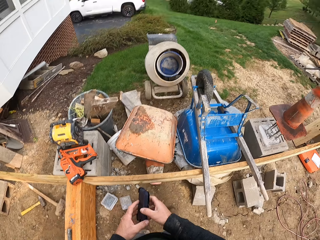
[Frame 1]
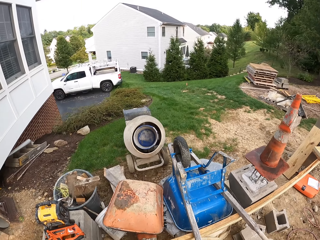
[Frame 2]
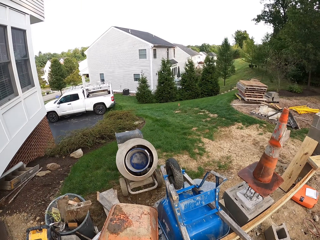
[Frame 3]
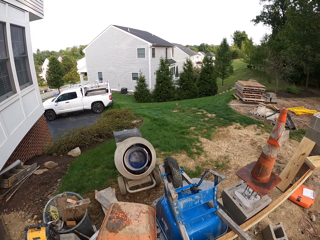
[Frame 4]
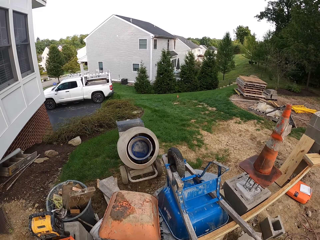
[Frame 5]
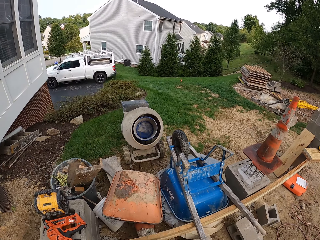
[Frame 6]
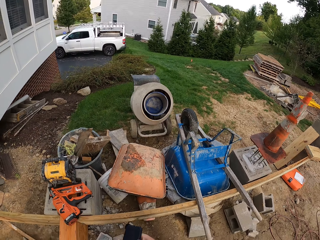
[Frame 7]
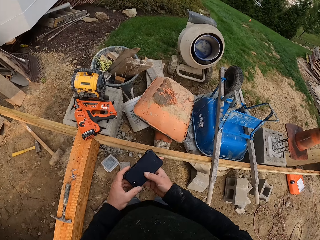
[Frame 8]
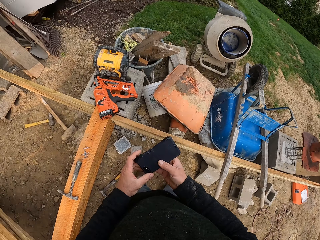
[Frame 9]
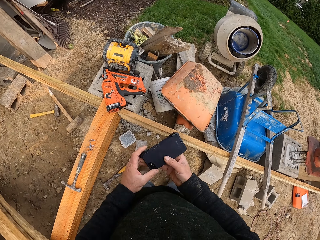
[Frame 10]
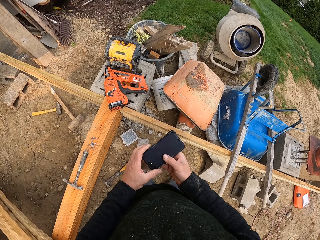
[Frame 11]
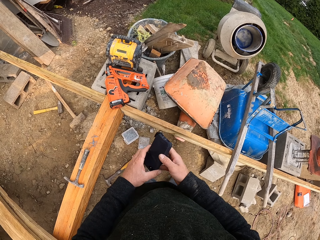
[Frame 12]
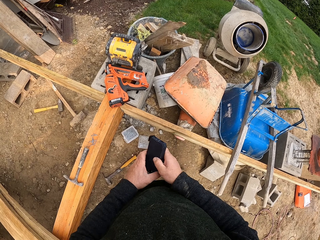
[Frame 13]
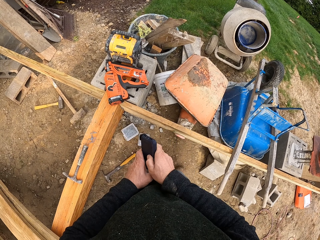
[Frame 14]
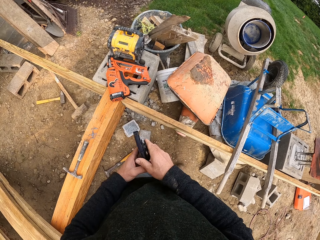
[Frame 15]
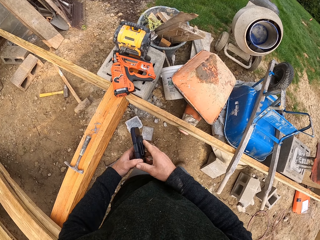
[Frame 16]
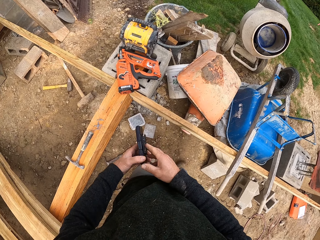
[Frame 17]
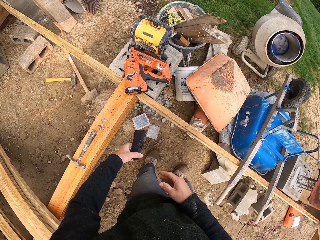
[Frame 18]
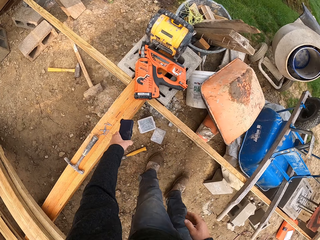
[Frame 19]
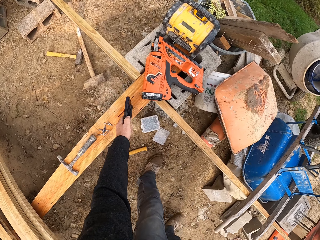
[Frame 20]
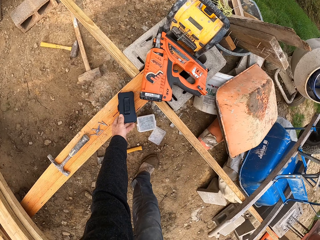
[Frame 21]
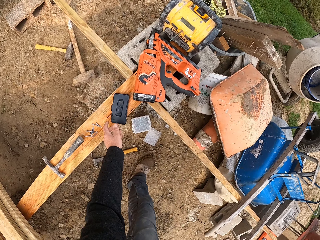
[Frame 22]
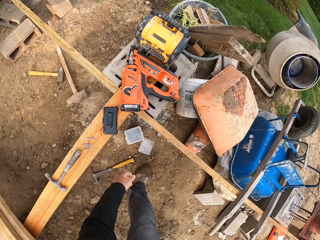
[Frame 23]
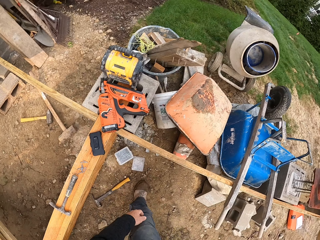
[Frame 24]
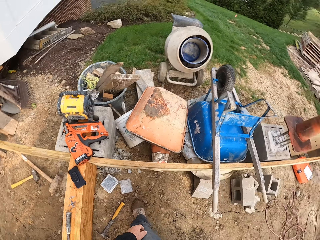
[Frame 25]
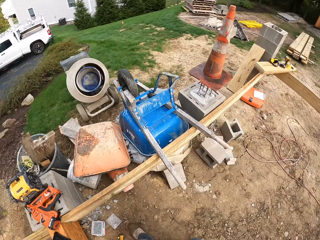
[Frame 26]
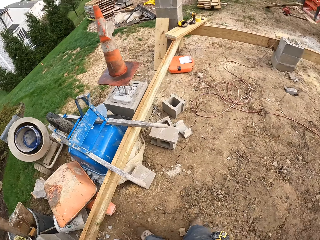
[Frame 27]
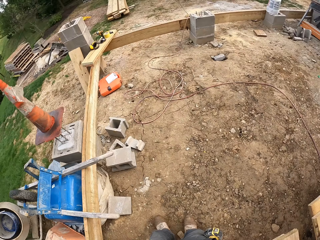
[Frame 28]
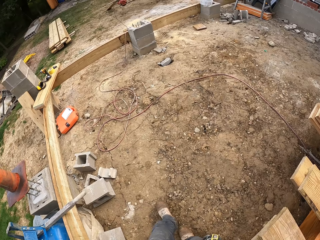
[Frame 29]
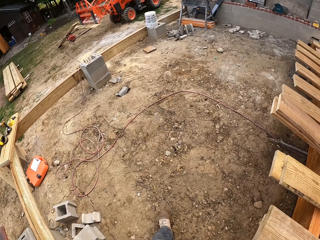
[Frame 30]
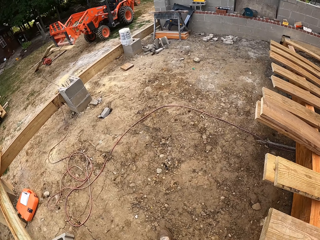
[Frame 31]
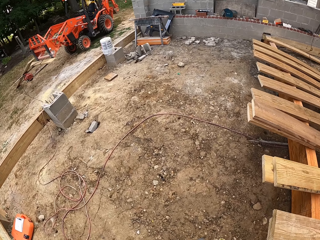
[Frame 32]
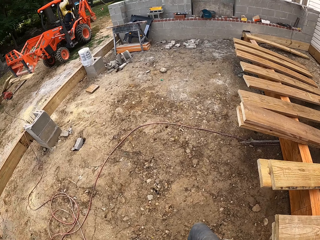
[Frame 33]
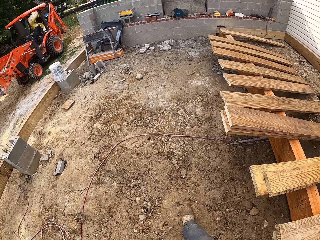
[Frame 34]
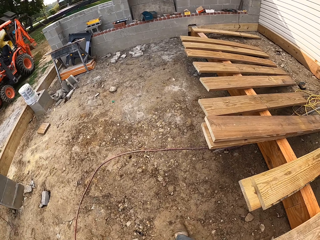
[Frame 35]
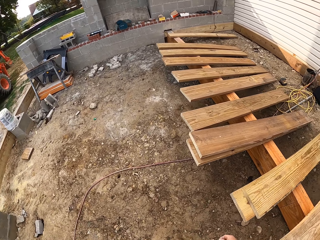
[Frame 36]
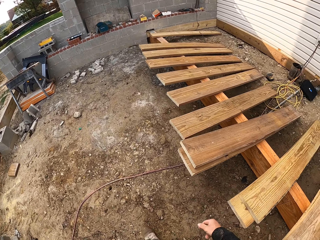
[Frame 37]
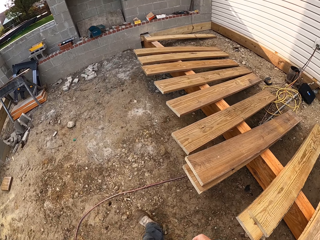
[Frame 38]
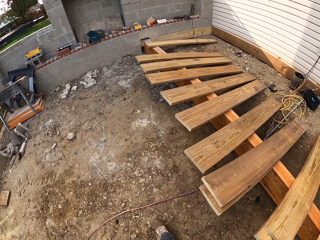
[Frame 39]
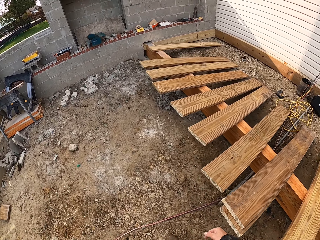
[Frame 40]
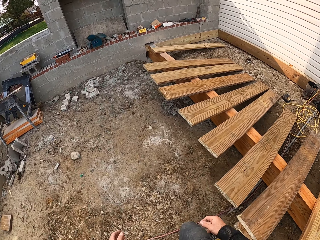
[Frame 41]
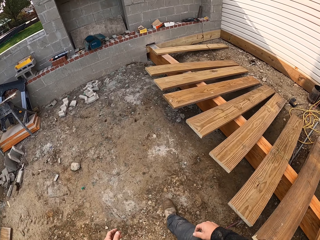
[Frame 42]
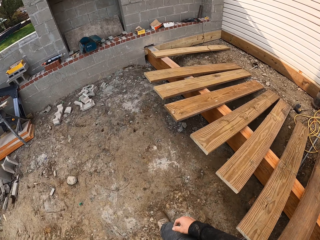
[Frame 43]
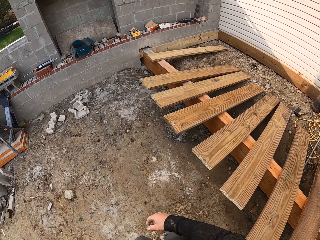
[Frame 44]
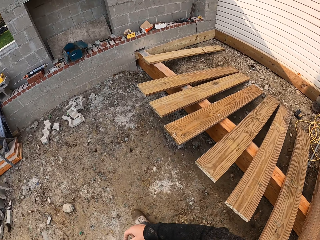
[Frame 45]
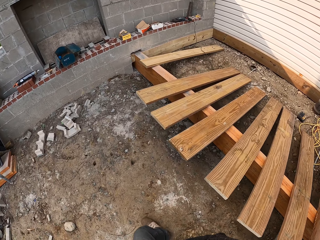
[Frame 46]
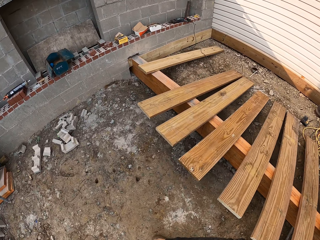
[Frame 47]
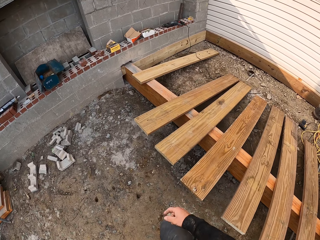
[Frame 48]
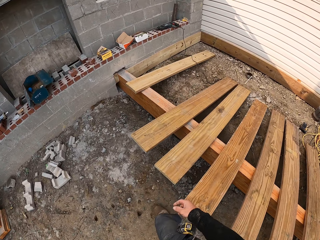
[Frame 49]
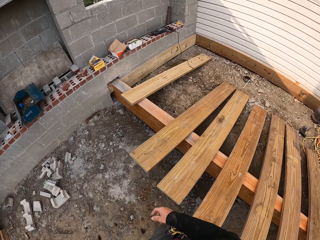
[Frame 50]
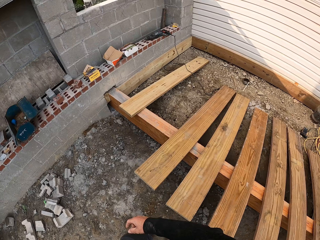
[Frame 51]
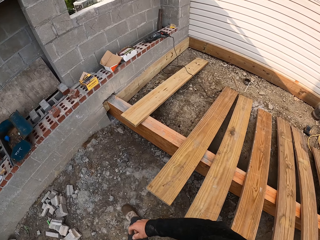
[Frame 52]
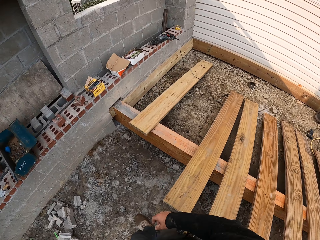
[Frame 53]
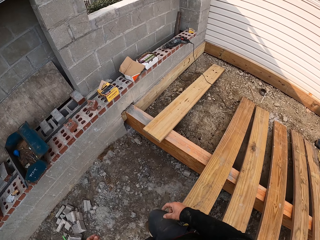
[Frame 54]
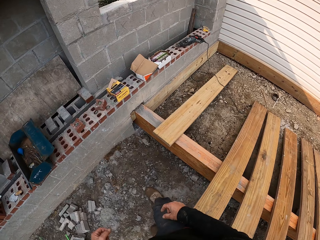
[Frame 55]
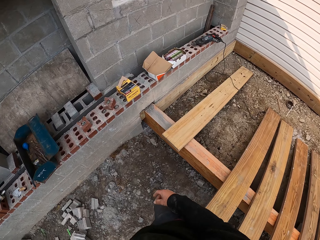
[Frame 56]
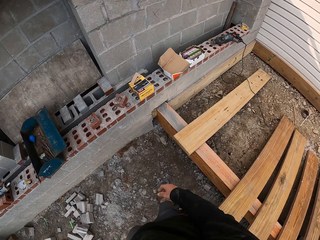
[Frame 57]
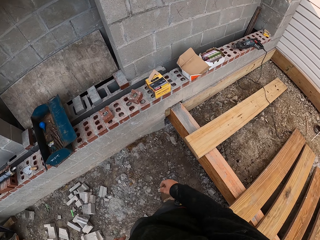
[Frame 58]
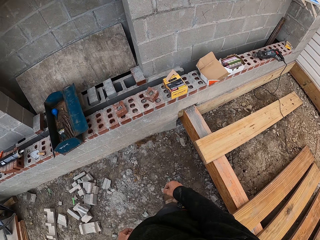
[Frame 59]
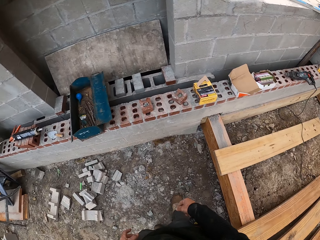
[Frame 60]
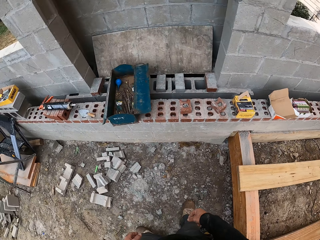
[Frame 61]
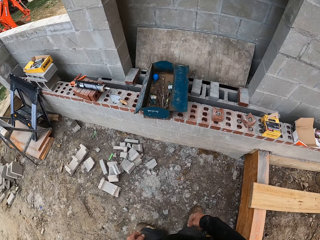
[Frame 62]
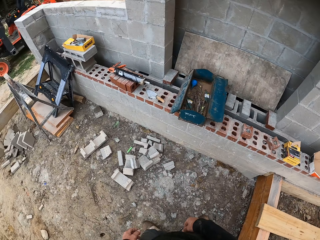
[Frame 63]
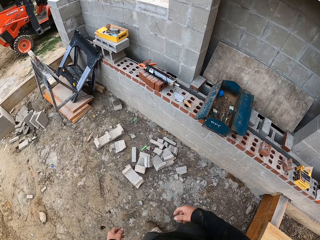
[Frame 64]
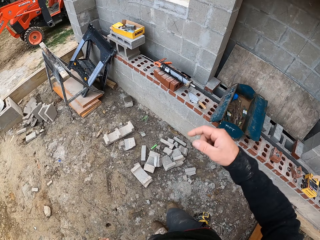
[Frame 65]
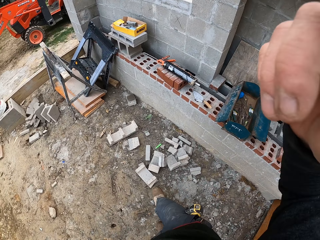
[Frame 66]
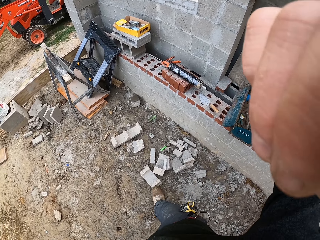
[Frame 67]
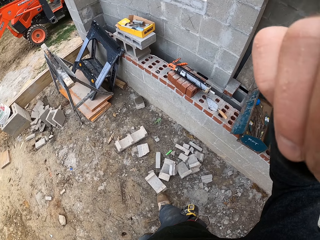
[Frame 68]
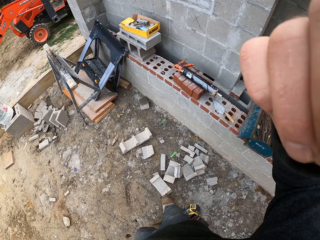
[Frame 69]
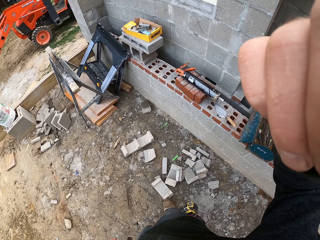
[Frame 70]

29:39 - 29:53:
The camera wearer looks around the compound. They put the phone on a construction wall. They walk around the compound. They look around the compound. They adjust the camera on the head.
